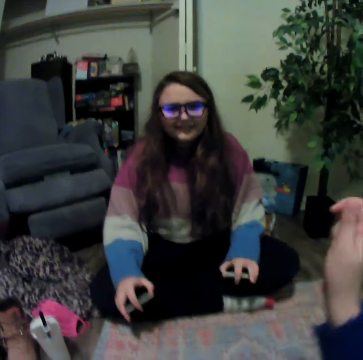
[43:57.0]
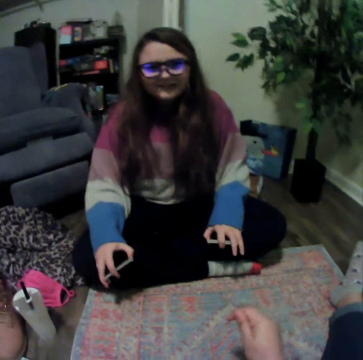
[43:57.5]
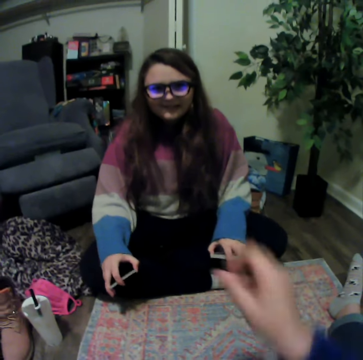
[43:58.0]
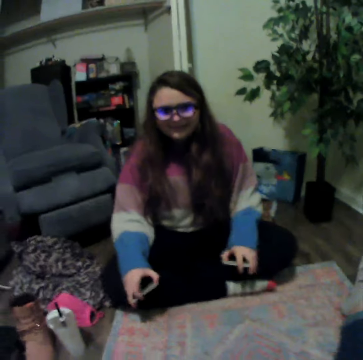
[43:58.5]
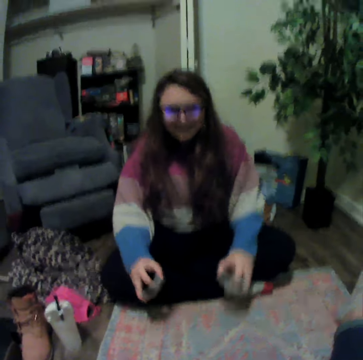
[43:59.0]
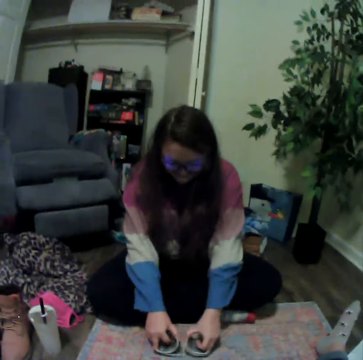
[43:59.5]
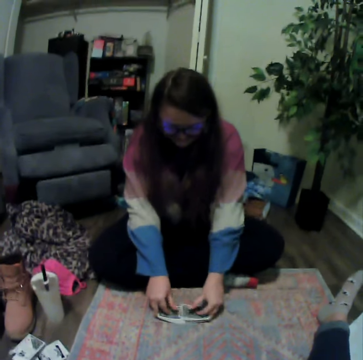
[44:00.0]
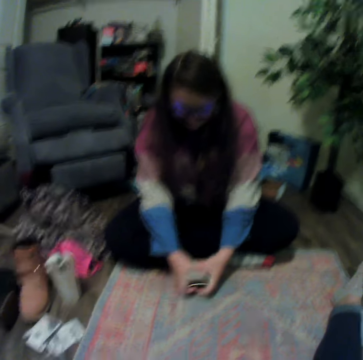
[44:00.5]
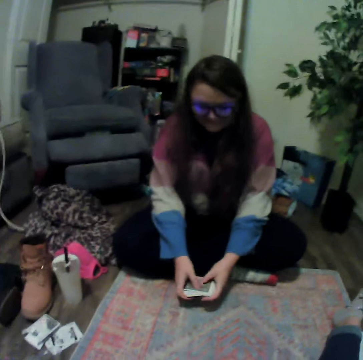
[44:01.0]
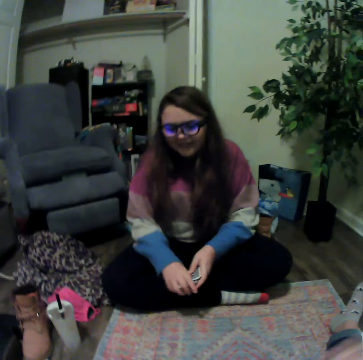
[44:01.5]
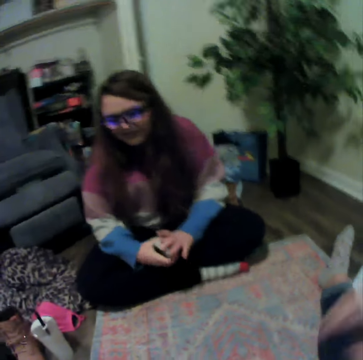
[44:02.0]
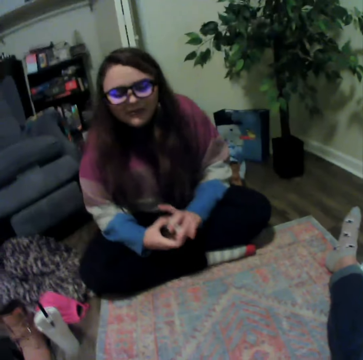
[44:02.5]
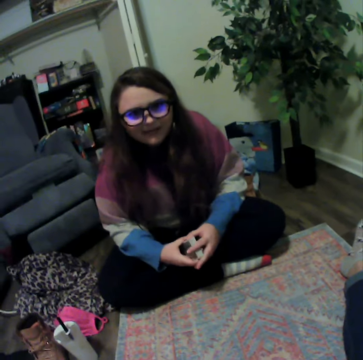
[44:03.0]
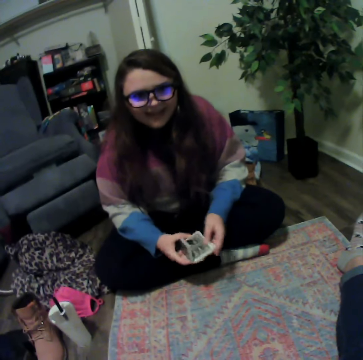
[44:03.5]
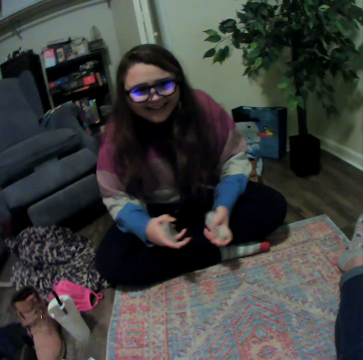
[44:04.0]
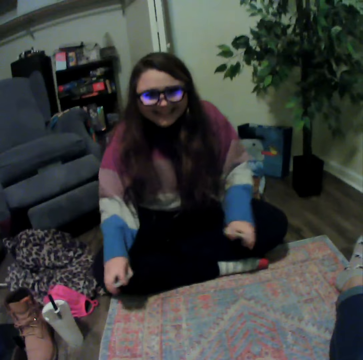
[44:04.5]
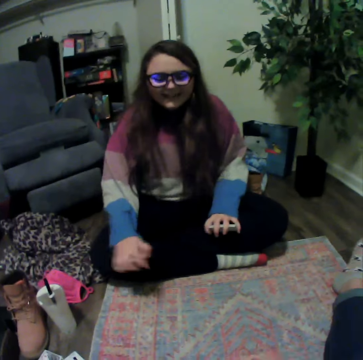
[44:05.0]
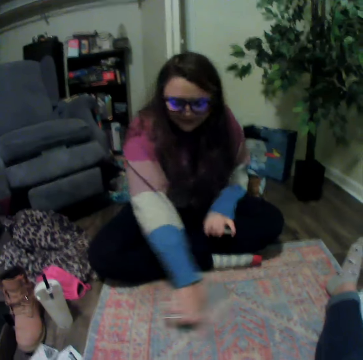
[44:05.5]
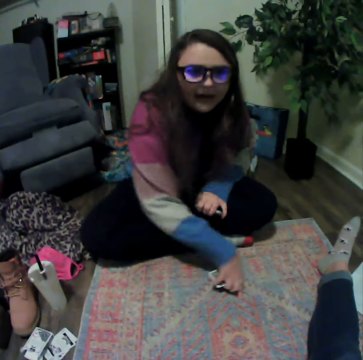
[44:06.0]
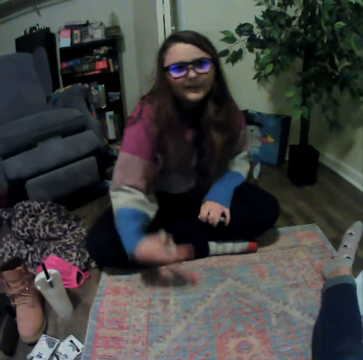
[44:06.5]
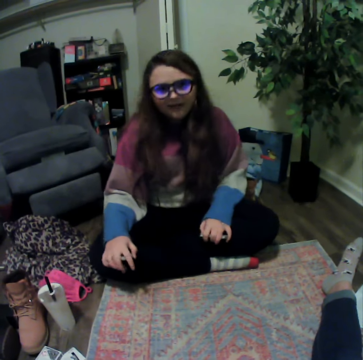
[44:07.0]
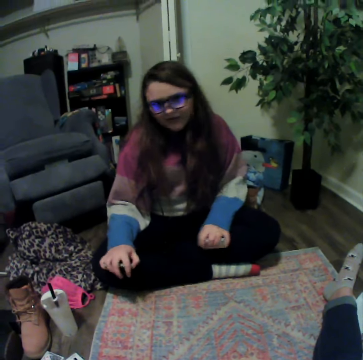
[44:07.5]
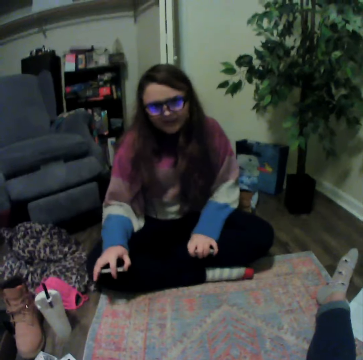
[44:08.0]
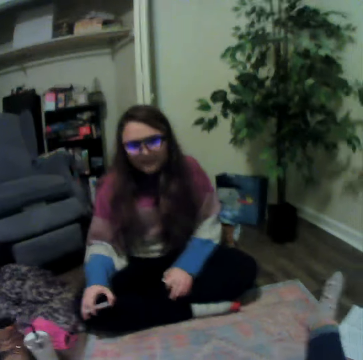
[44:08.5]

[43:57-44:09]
A lady holds the cards. The camera wearer talks with the lady. The lady plays the poker cards and holds the cards. The lady talks with the camera wearer.

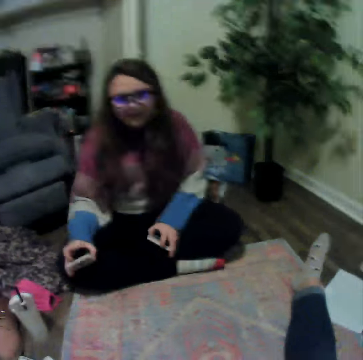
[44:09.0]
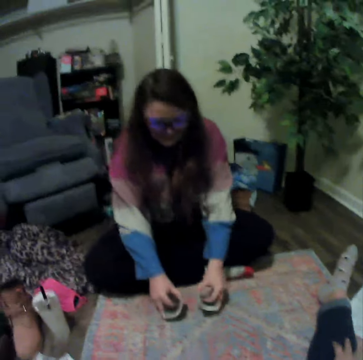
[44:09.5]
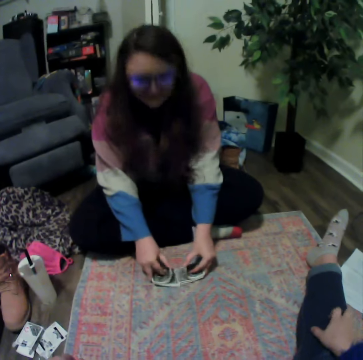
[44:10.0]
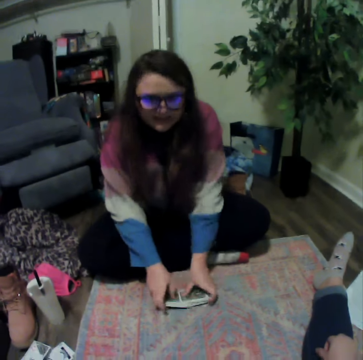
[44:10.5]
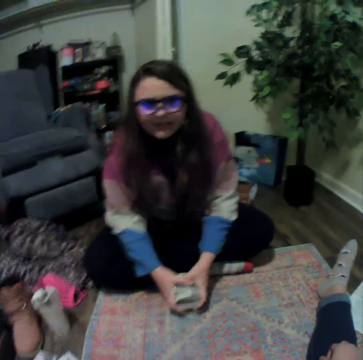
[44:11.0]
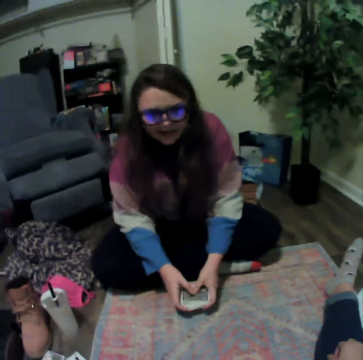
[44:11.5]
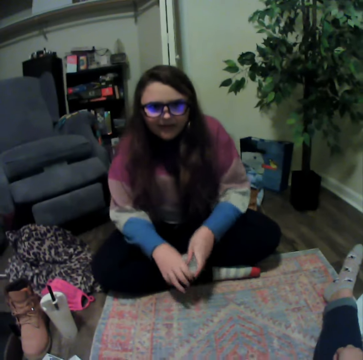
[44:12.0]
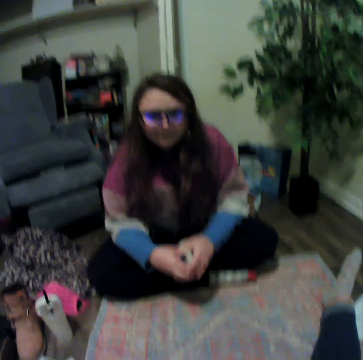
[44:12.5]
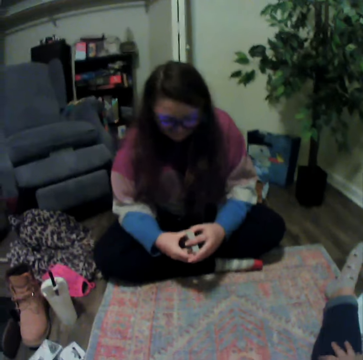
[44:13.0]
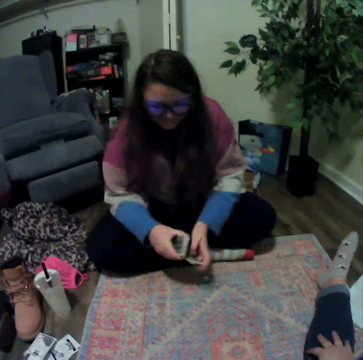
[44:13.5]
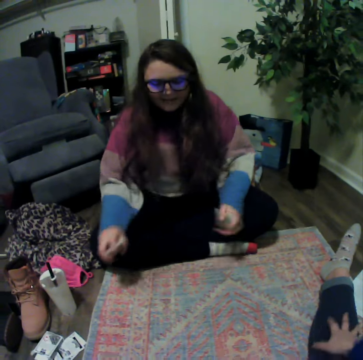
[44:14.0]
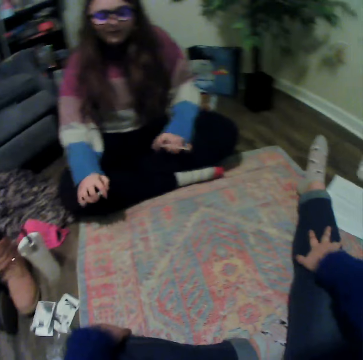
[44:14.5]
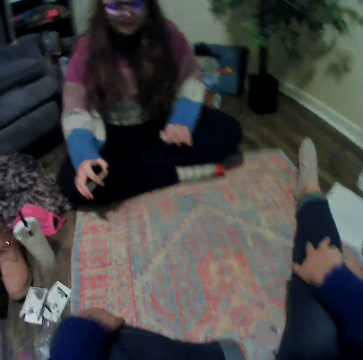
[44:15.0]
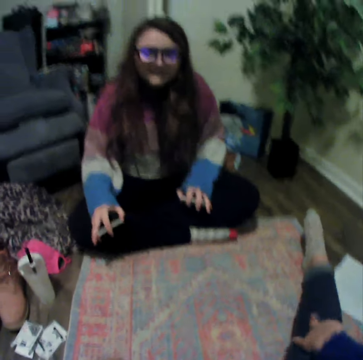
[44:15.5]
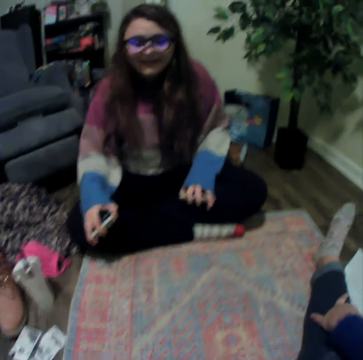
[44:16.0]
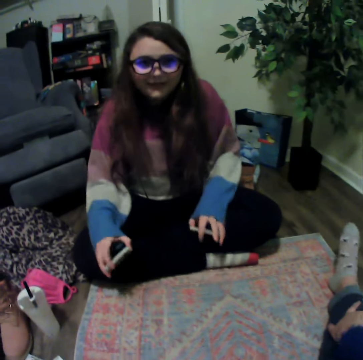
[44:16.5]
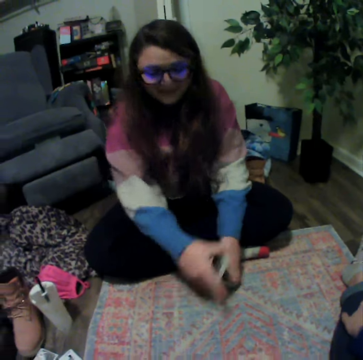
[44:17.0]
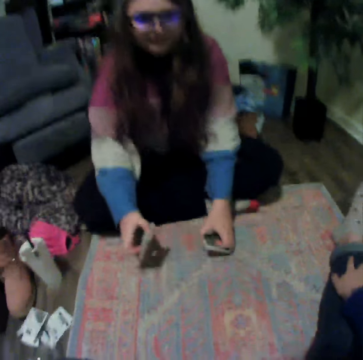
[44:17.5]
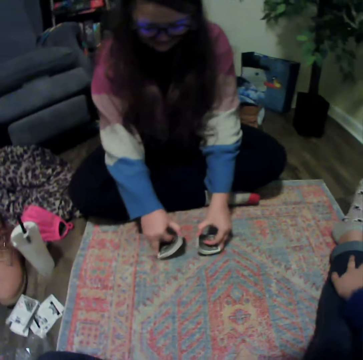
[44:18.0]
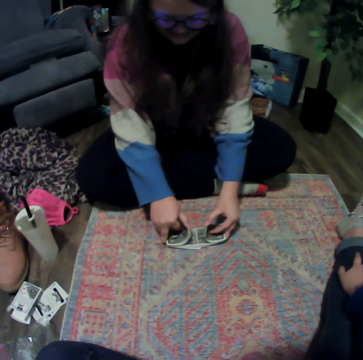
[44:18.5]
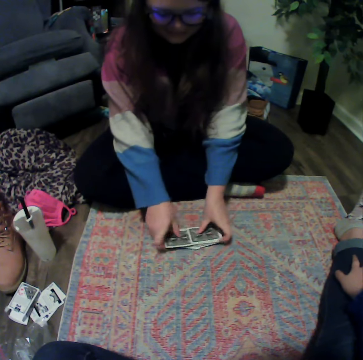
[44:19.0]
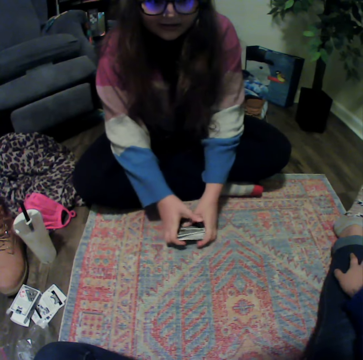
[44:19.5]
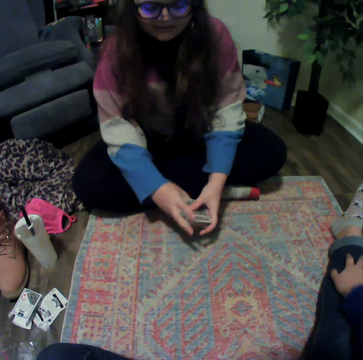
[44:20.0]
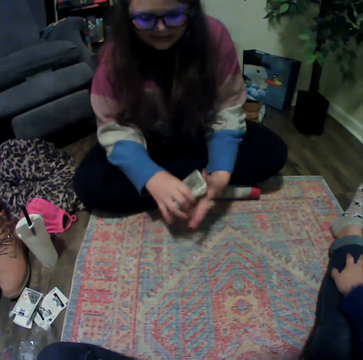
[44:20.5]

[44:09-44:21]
A lady plays the poker cards, holds the cards, and talks with the camera wearer. The lady plays the poker cards.

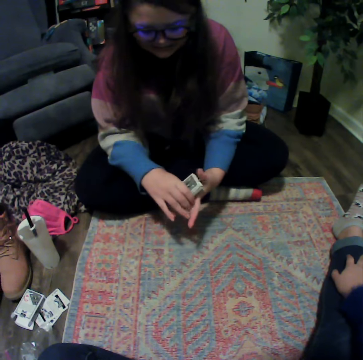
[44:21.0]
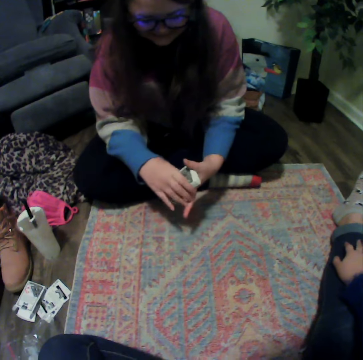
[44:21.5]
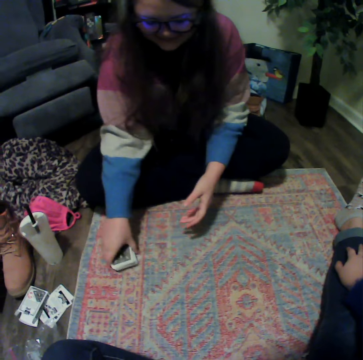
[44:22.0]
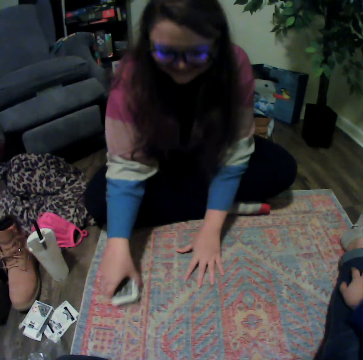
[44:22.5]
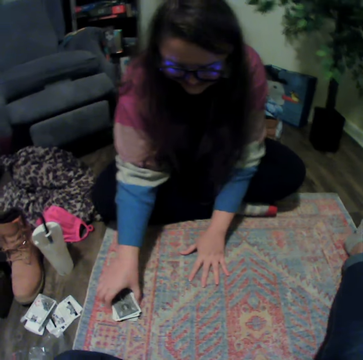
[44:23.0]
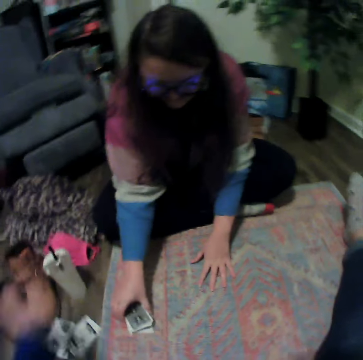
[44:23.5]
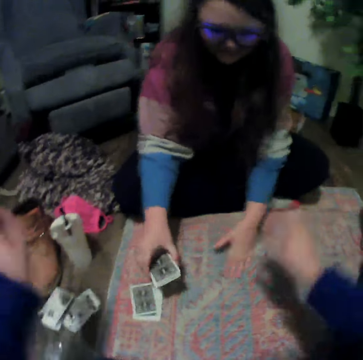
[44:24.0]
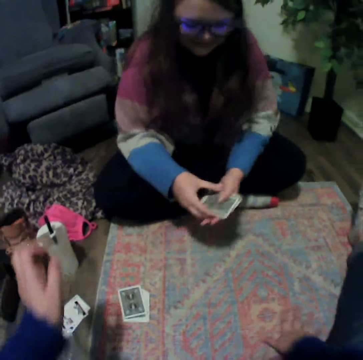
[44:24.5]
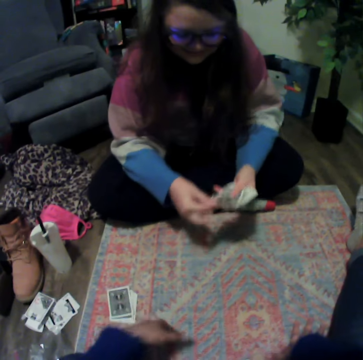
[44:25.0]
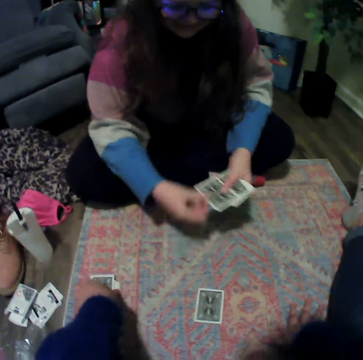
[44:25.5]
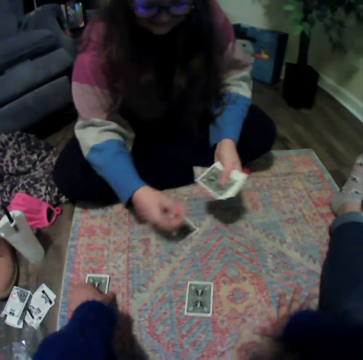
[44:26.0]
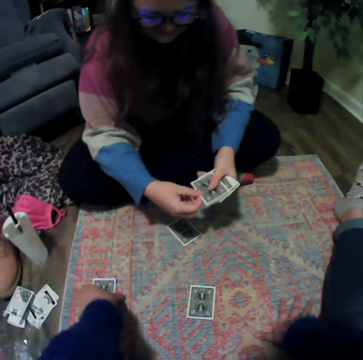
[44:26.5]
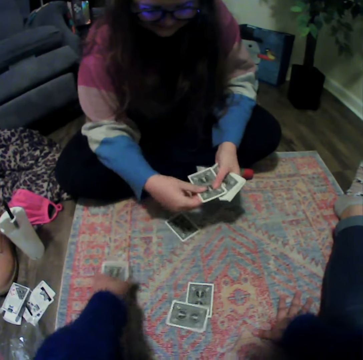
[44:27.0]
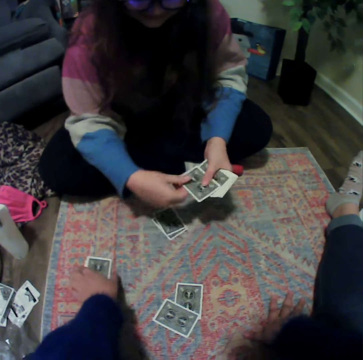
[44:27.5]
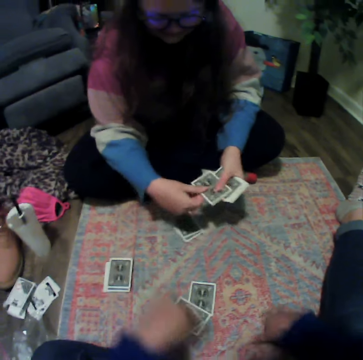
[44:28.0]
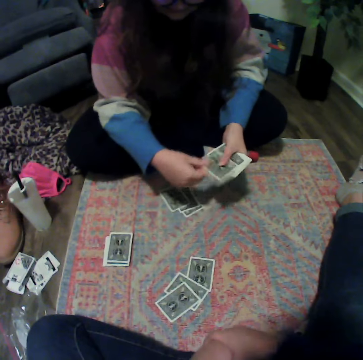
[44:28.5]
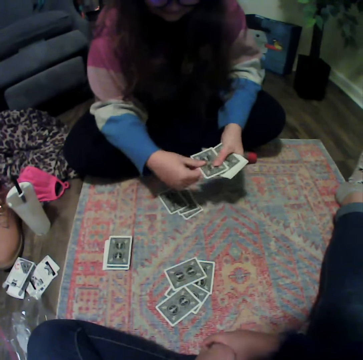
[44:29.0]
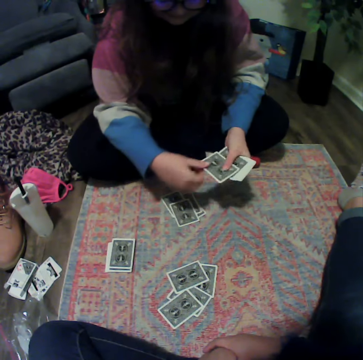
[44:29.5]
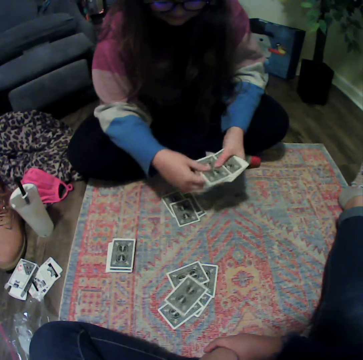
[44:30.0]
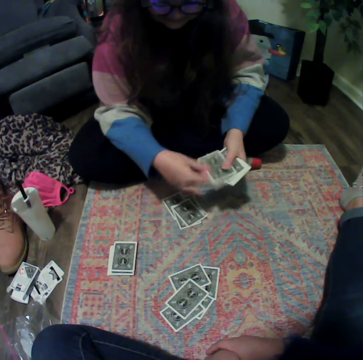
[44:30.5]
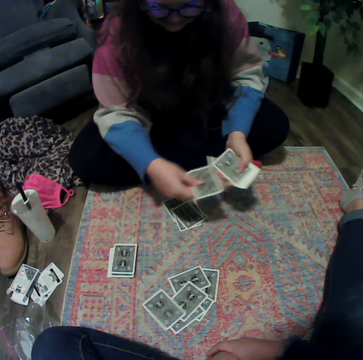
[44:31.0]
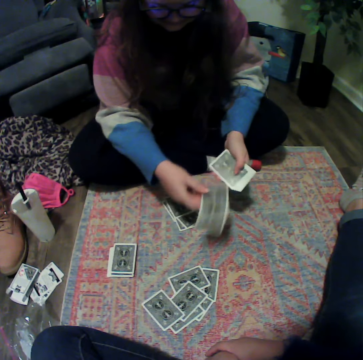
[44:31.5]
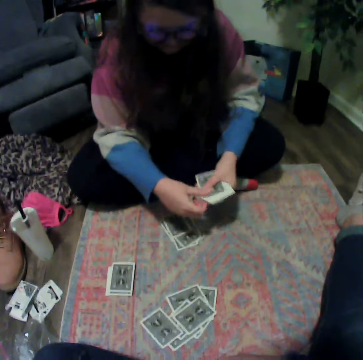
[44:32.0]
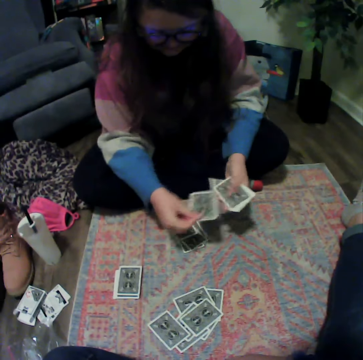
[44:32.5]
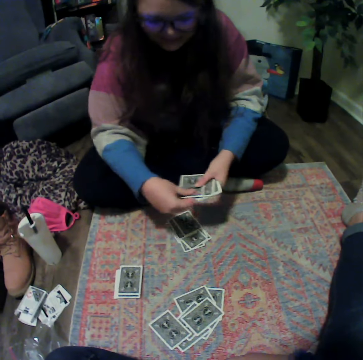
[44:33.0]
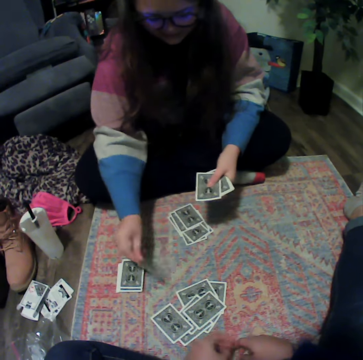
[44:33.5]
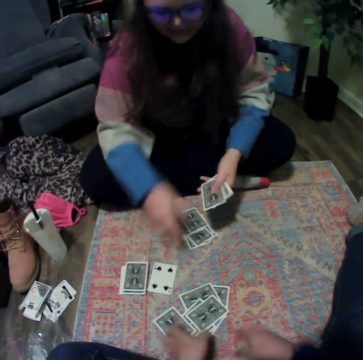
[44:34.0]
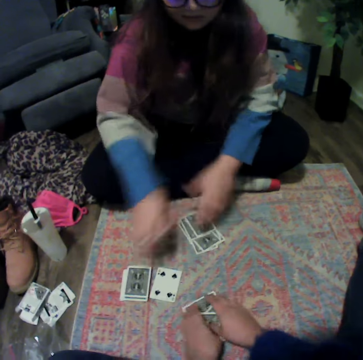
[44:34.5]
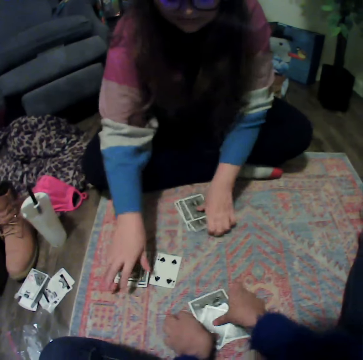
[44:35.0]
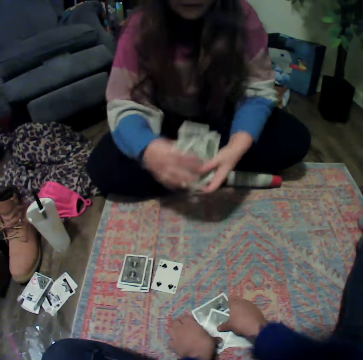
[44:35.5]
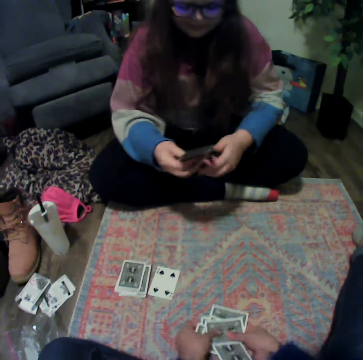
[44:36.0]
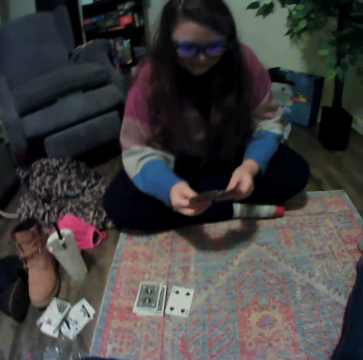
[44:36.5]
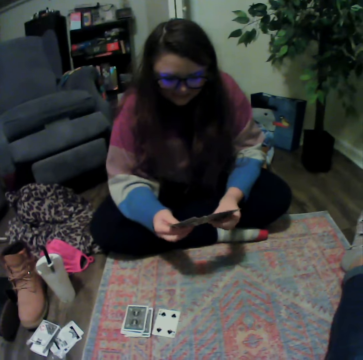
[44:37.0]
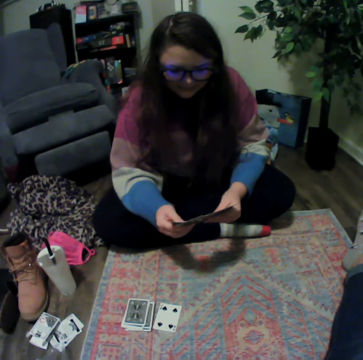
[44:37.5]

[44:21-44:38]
A lady places the cards on the table, picks up the cards, and spreads the cards down. The camera wearer picks up the cards. The lady separates the cards and collects the cards.
